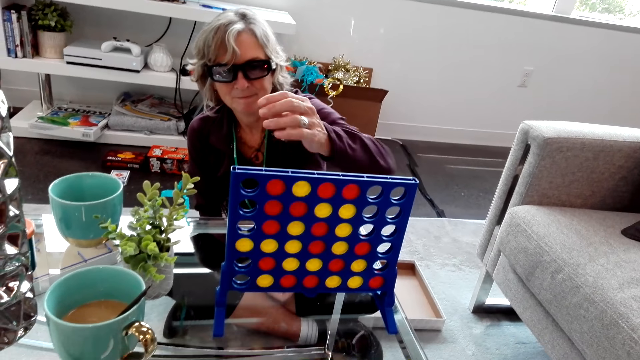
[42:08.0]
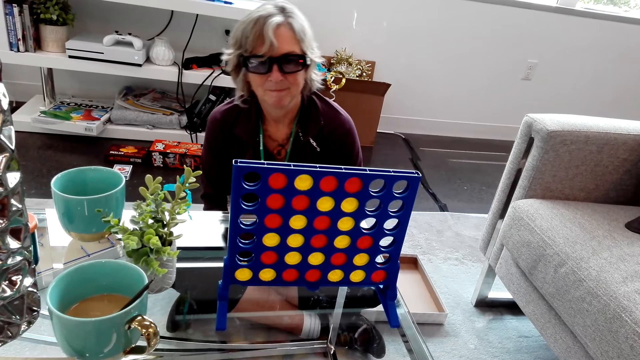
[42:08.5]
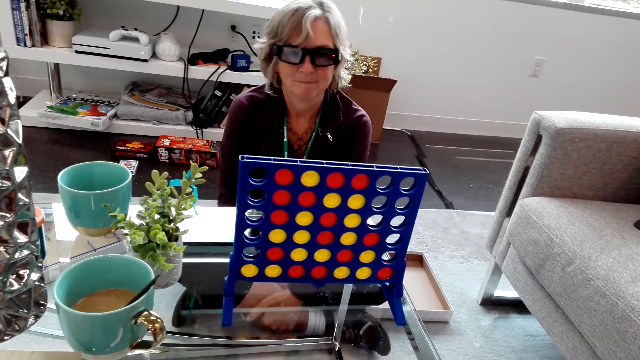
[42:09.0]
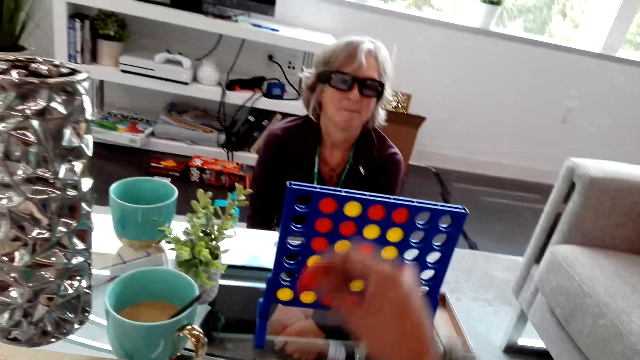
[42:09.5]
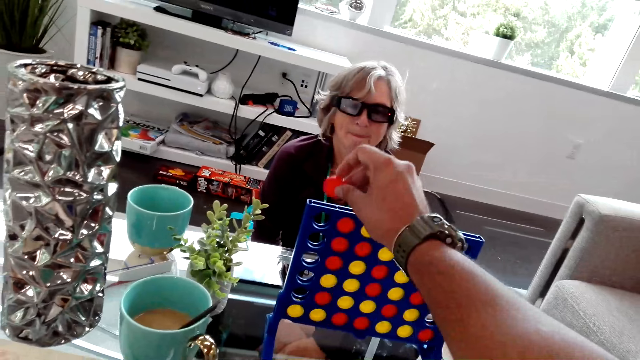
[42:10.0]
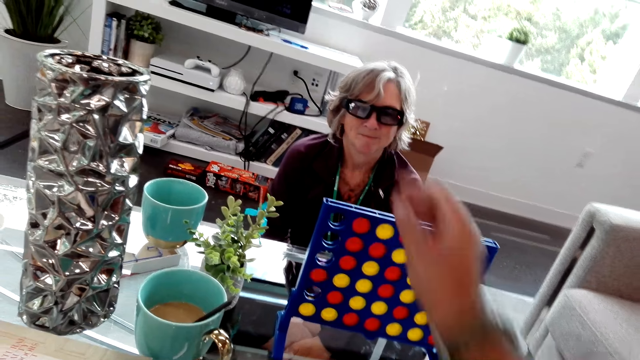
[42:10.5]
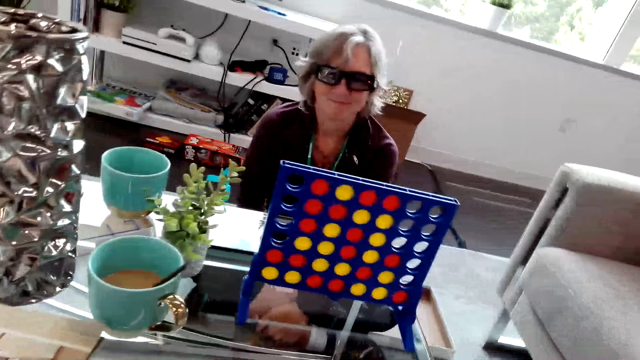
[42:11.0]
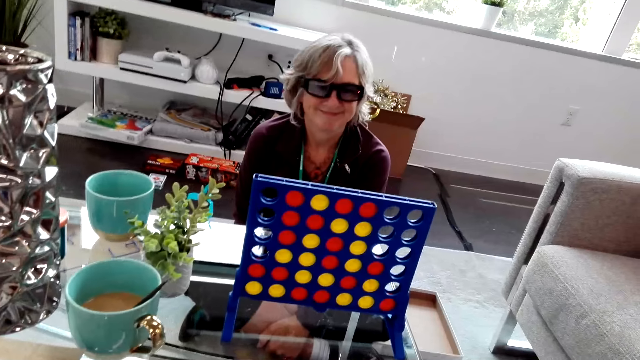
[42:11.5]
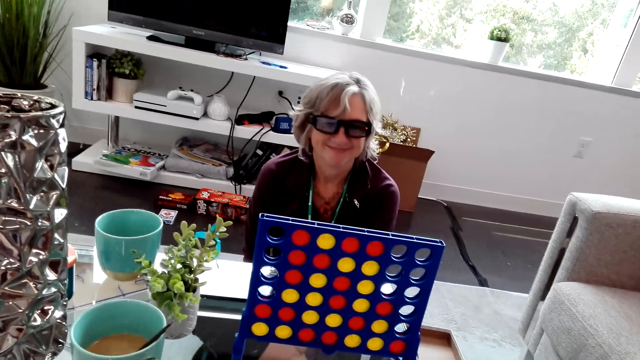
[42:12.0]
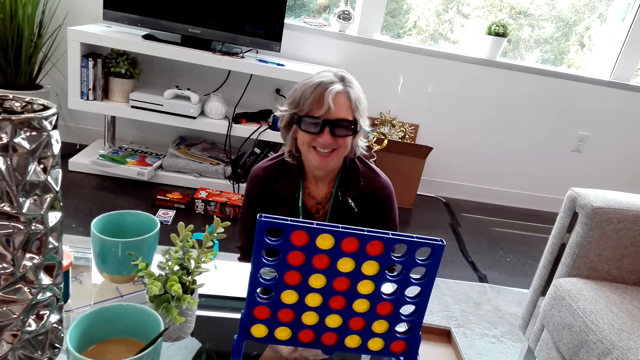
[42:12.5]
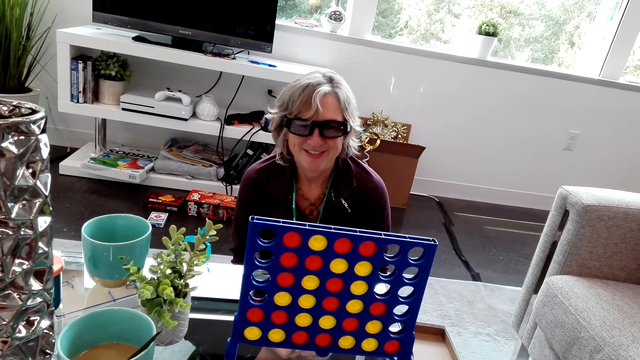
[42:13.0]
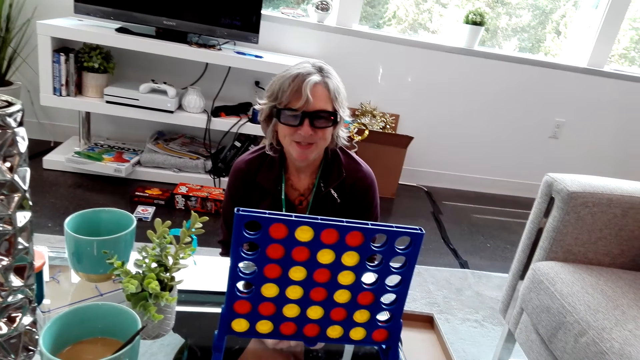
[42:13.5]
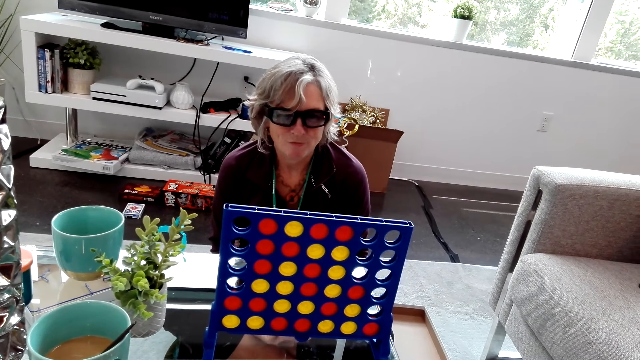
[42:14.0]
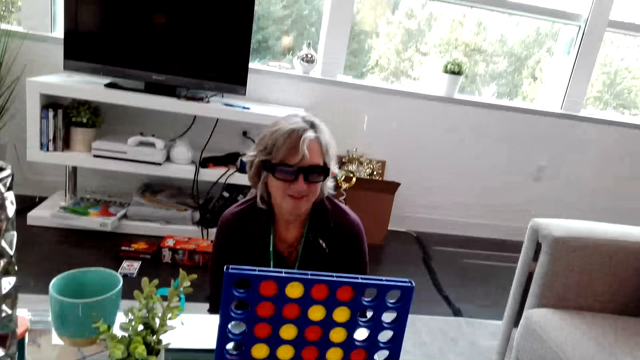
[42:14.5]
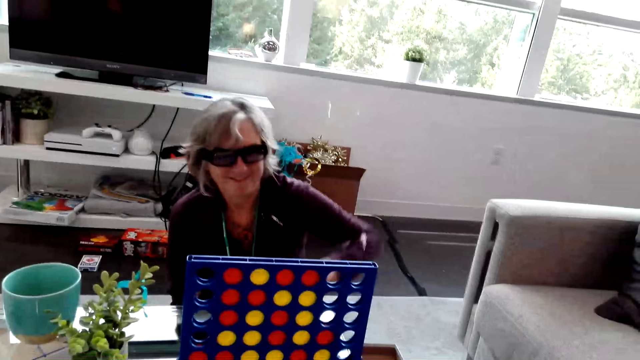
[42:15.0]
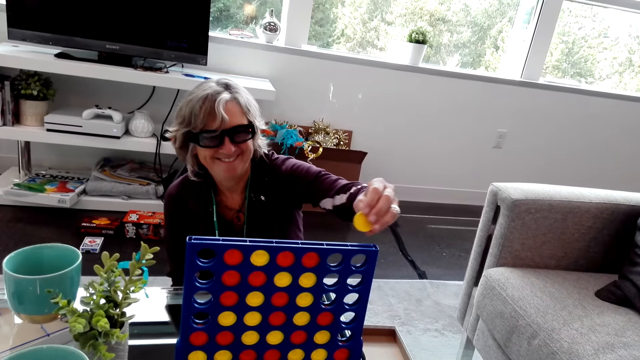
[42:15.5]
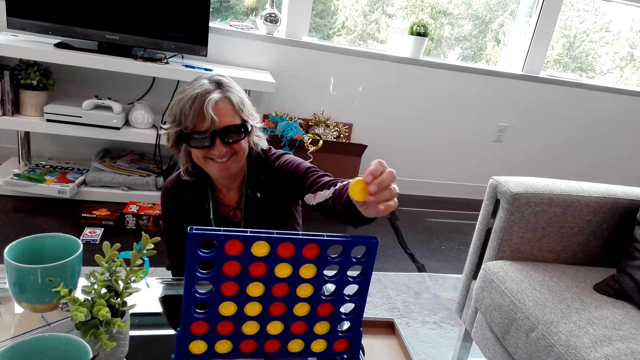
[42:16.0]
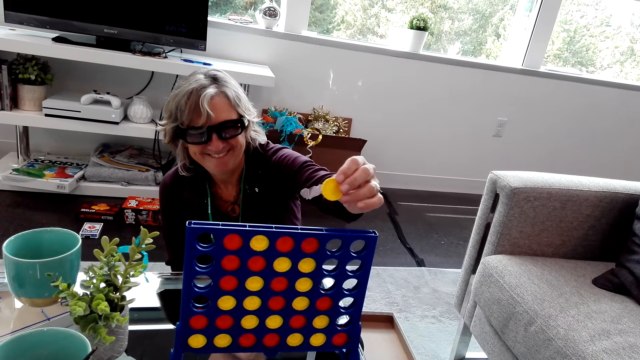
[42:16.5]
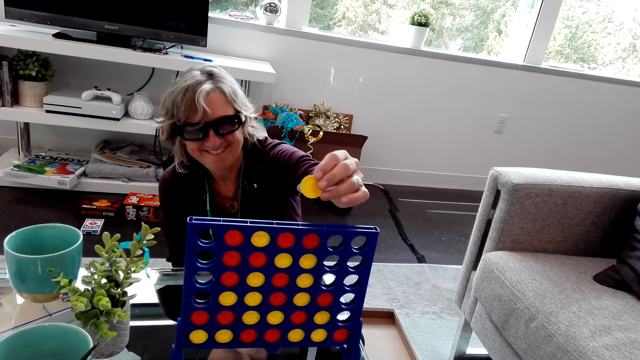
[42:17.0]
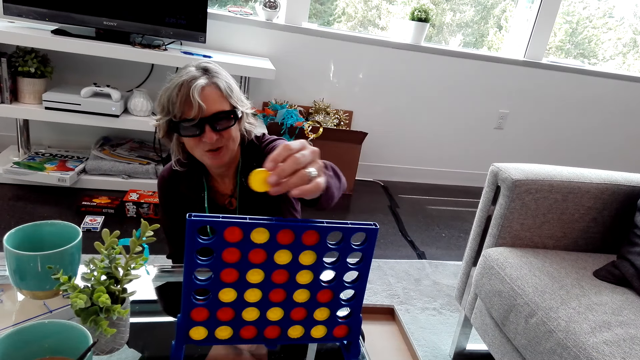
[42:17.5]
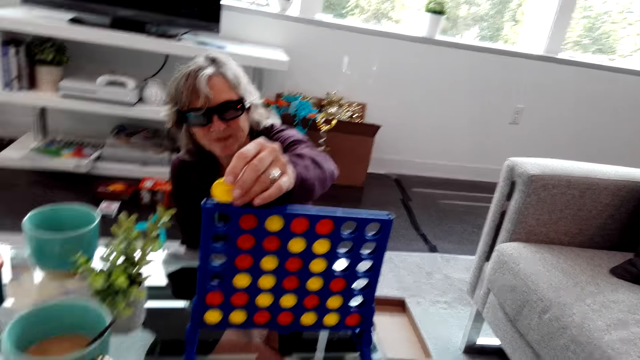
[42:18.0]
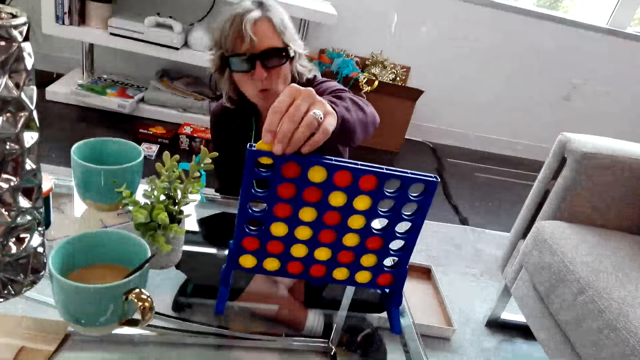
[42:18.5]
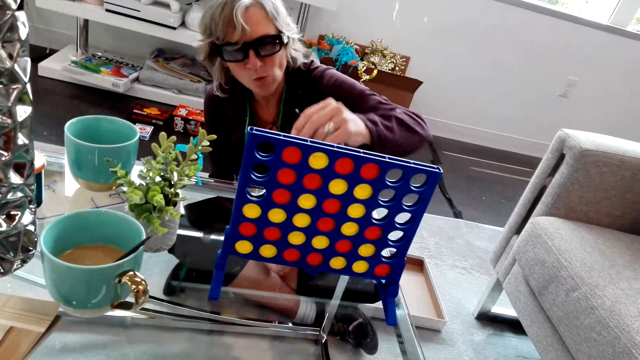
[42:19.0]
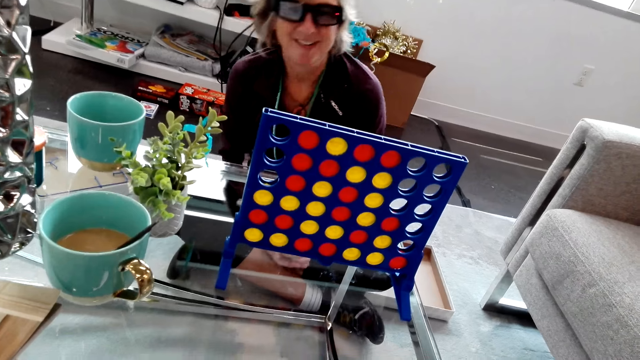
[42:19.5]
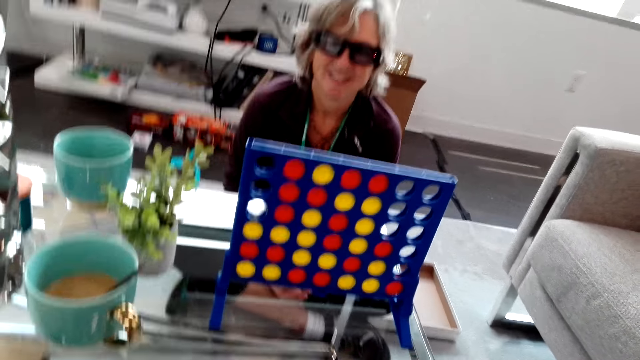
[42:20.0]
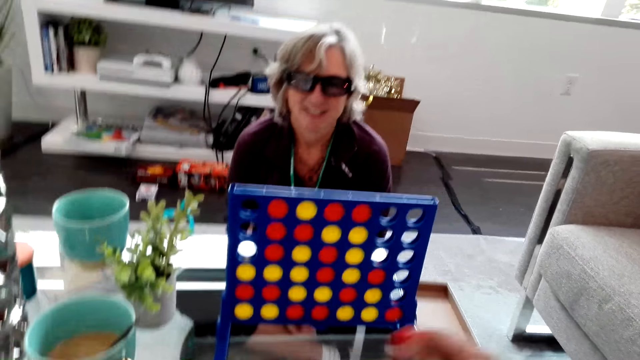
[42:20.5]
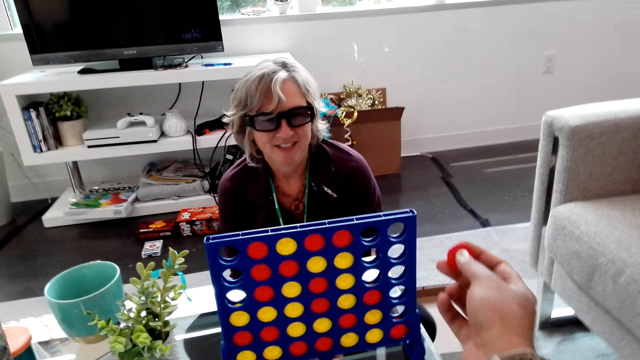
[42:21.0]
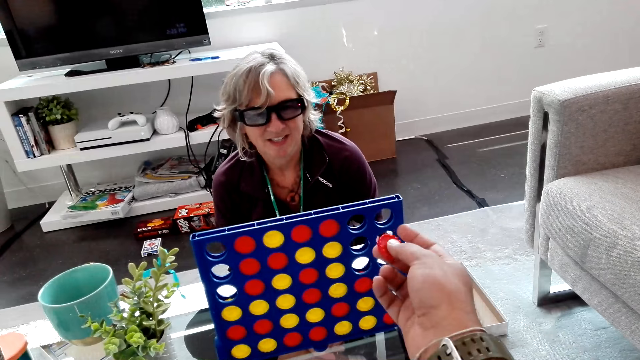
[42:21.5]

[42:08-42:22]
A lady plays the Connect Four game. She drops a yellow game piece inside the rack. She removes her hand from the rack. The camera wearer reaches his hand over the rack. He plays the Connect Four game. He drops a red game piece inside the rack. He removes his hand from the rack. The lady smiles at the camera wearer. She speaks to the camera wearer. She reaches her hand over the rack. She moves her hand over the rack. She plays the Connect Four game. She dialogues with the camera wearer. She drops a yellow game piece inside the rack. She removes her hand from the rack. The camera wearer speaks to the lady.

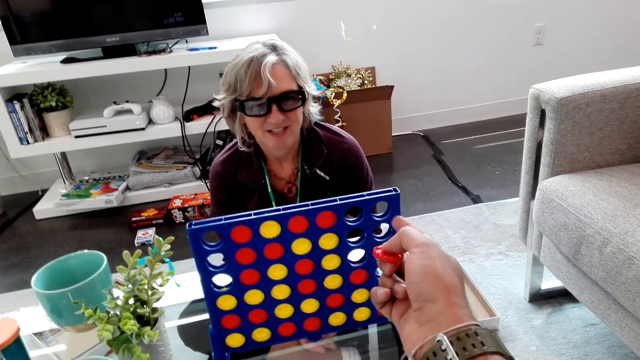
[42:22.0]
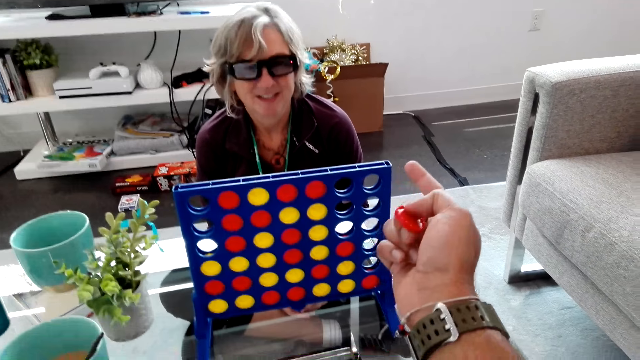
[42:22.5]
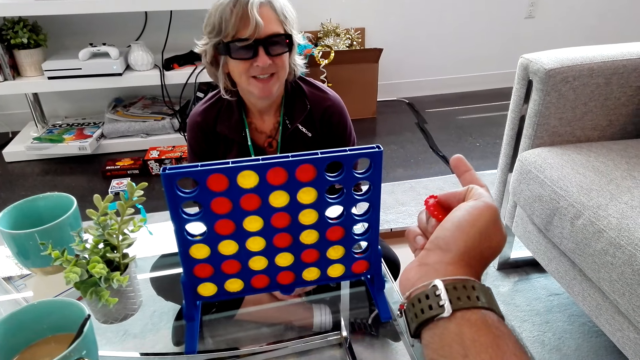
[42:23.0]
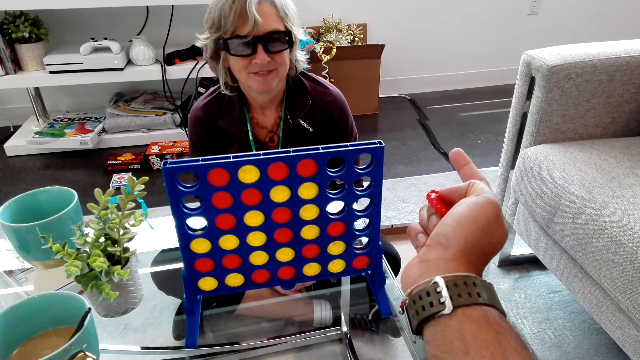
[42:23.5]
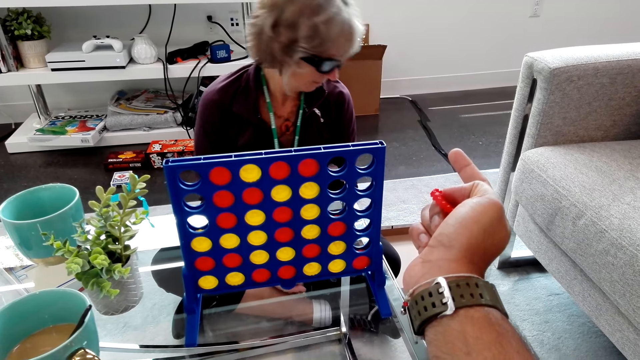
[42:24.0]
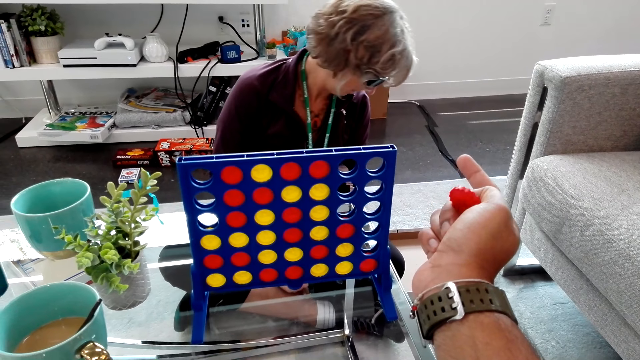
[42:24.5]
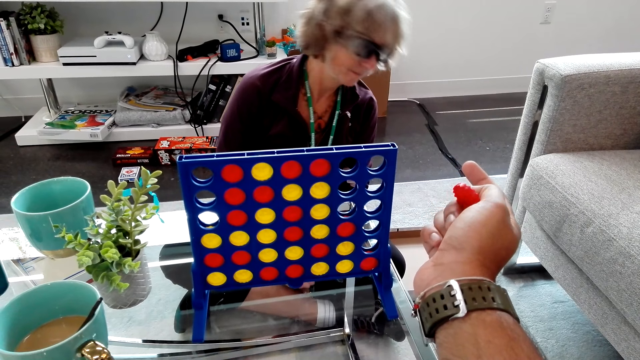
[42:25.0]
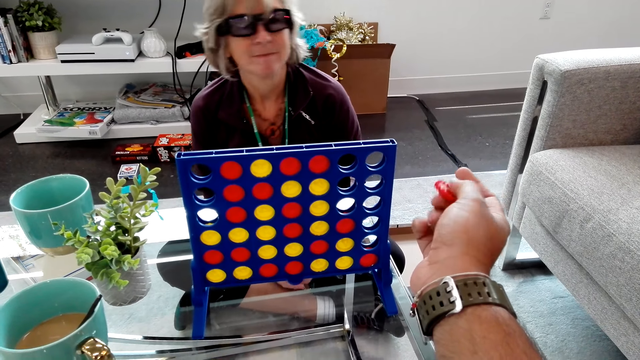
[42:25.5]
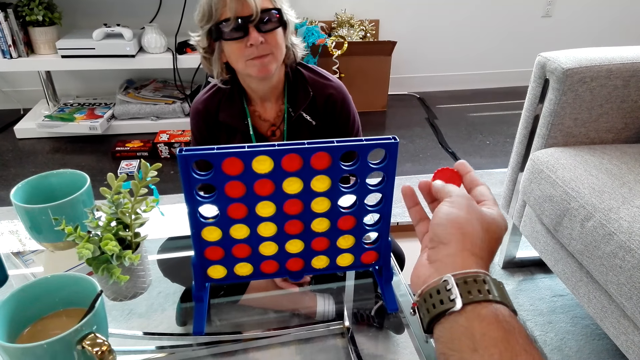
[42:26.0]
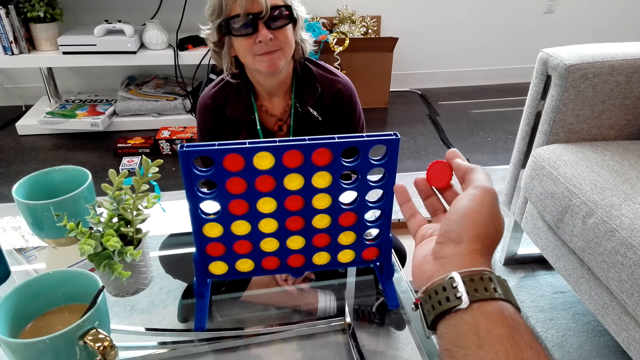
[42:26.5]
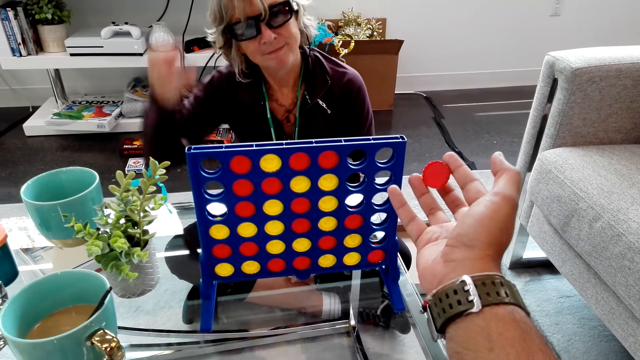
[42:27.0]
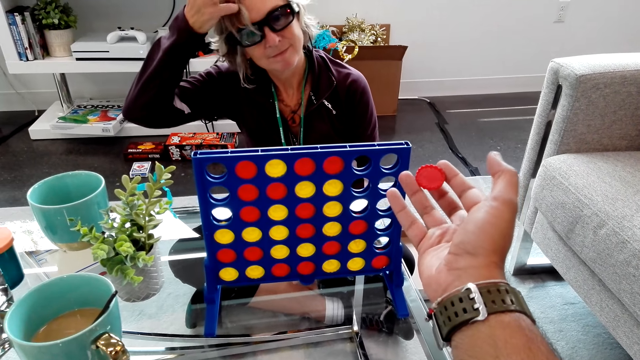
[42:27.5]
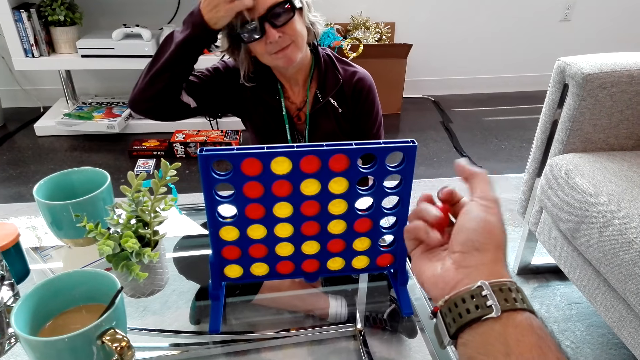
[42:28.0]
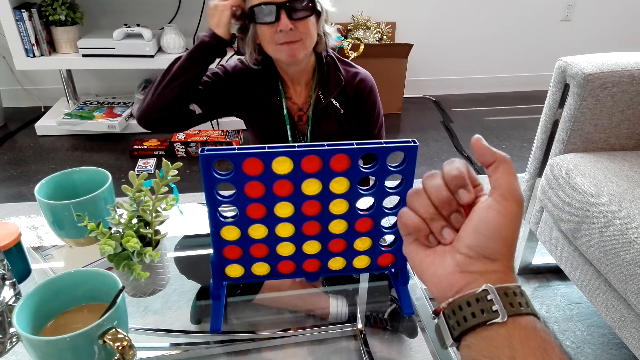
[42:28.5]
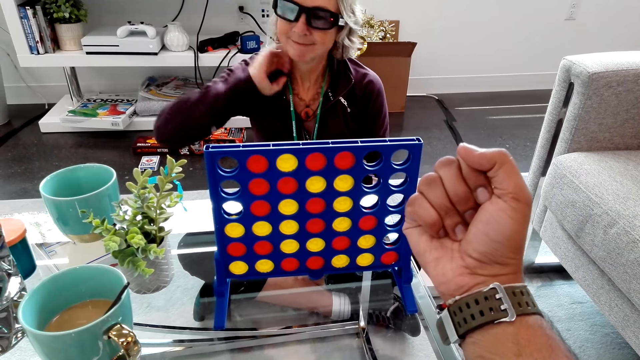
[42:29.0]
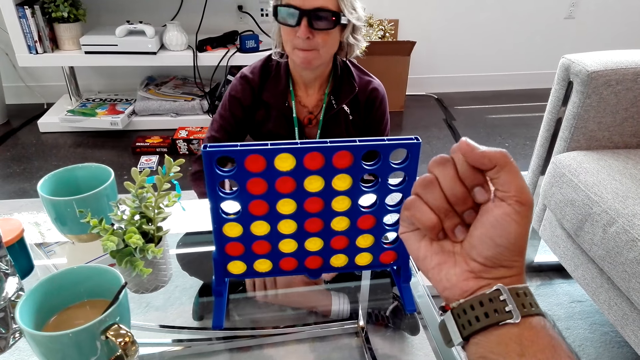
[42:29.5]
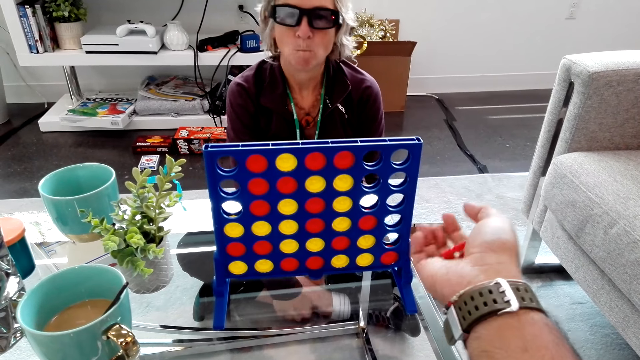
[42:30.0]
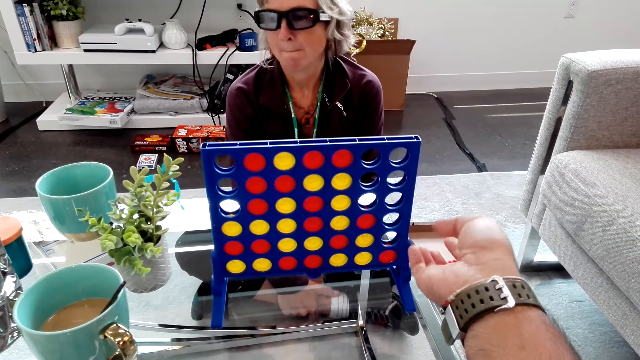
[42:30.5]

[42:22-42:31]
The camera wearer holds a red game piece in hand. A lady looks to the floor. She faces the camera wearer. The camera wearer spreads his hand. The lady touches her hair. The camera wearer holds the red piece in his fist. The lady lets go of her hair. She holds her feet.
